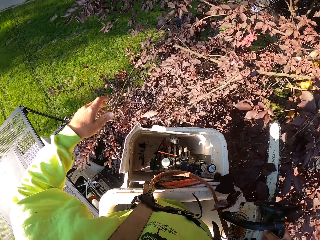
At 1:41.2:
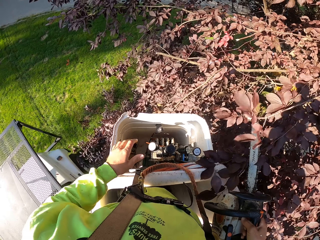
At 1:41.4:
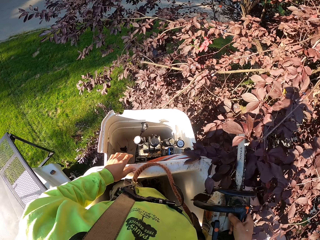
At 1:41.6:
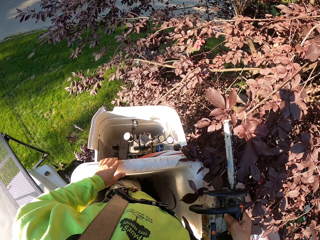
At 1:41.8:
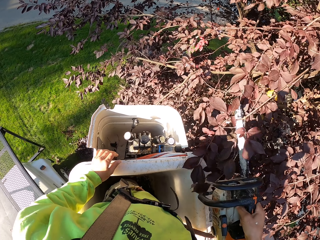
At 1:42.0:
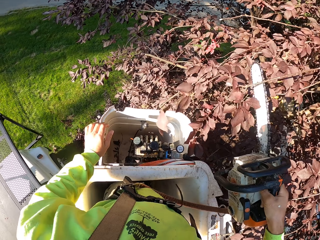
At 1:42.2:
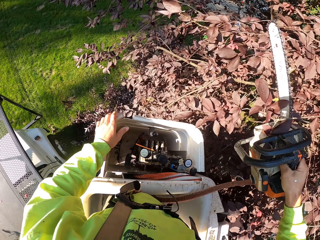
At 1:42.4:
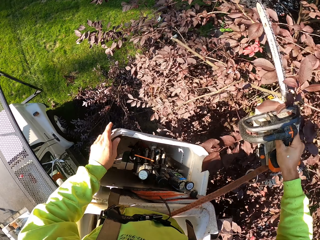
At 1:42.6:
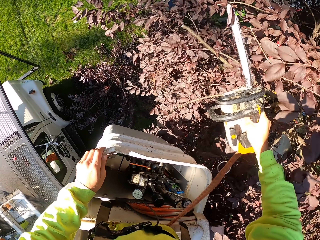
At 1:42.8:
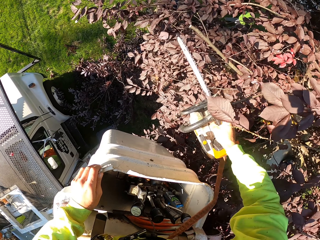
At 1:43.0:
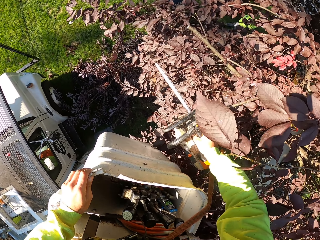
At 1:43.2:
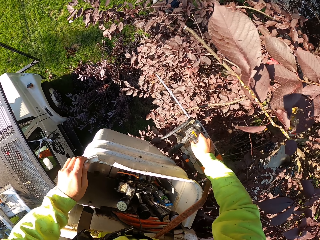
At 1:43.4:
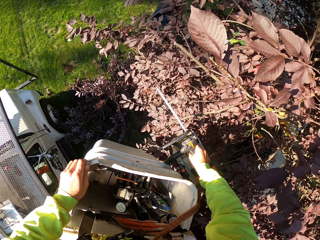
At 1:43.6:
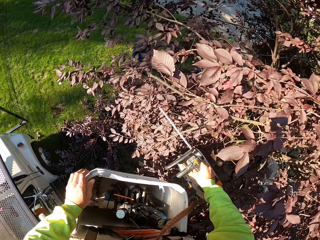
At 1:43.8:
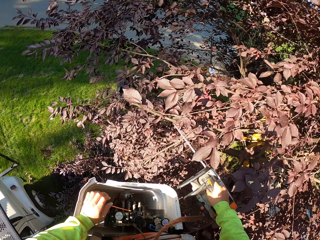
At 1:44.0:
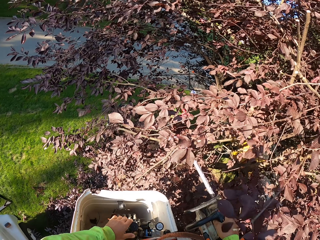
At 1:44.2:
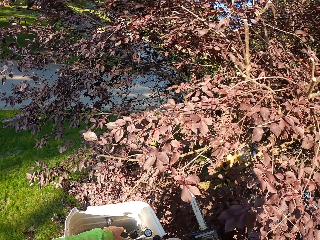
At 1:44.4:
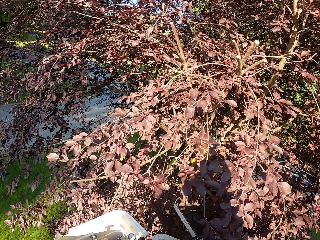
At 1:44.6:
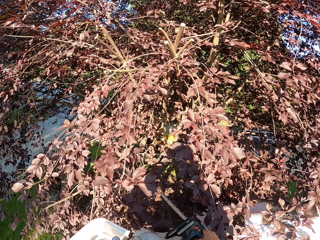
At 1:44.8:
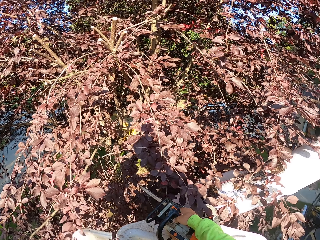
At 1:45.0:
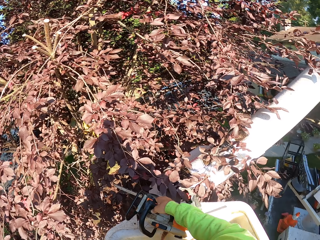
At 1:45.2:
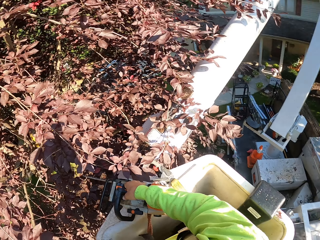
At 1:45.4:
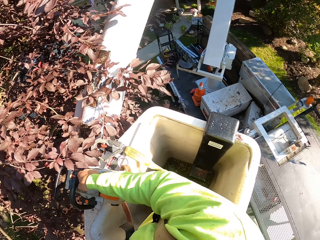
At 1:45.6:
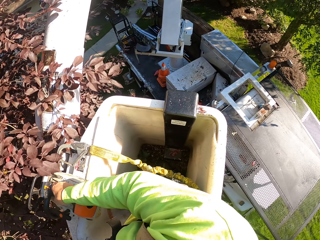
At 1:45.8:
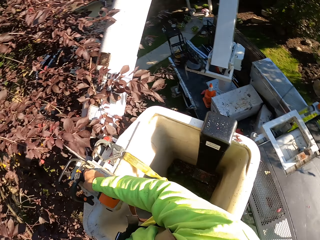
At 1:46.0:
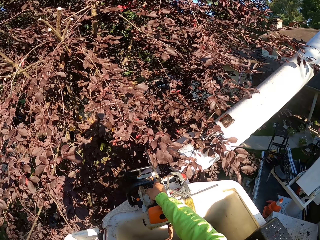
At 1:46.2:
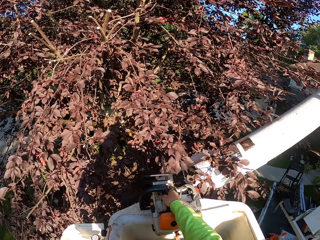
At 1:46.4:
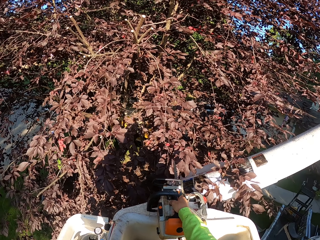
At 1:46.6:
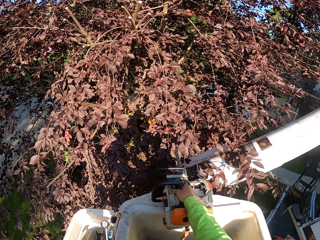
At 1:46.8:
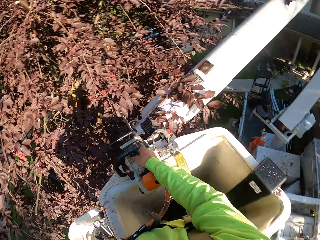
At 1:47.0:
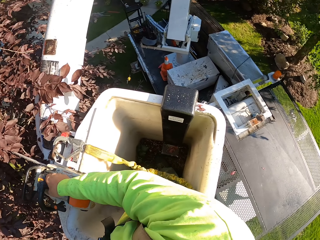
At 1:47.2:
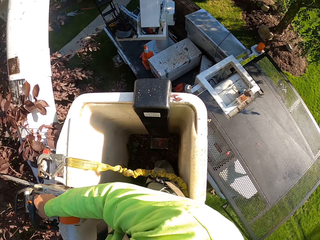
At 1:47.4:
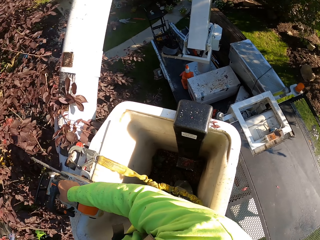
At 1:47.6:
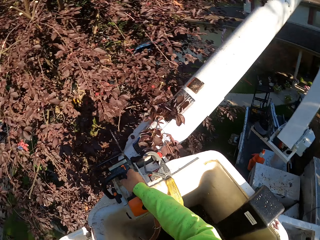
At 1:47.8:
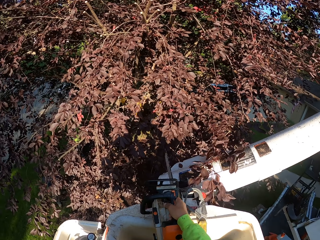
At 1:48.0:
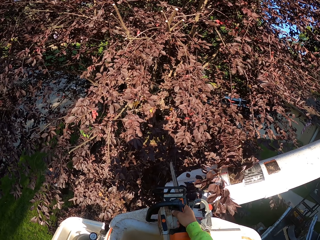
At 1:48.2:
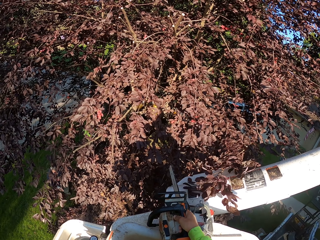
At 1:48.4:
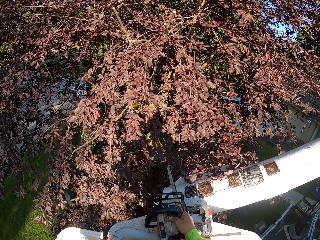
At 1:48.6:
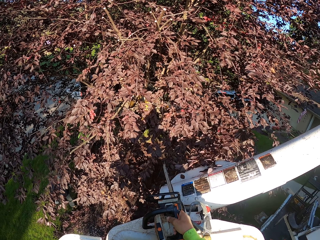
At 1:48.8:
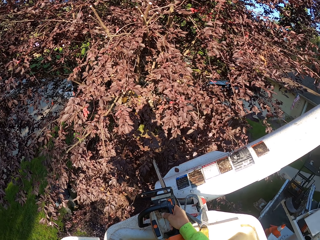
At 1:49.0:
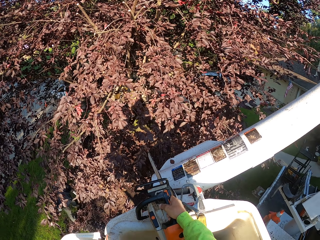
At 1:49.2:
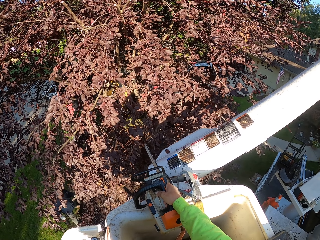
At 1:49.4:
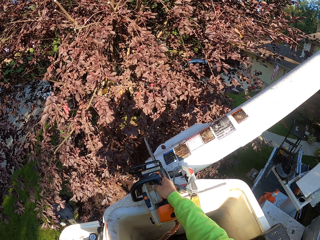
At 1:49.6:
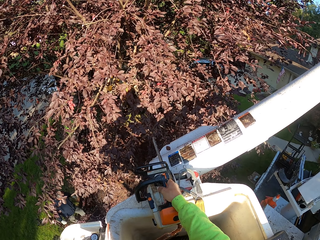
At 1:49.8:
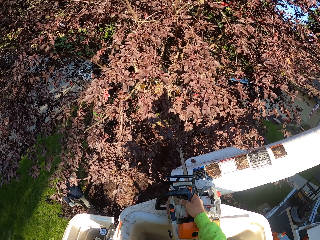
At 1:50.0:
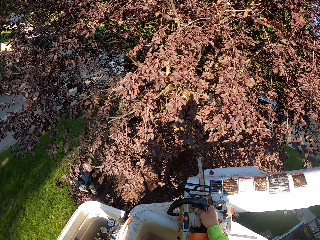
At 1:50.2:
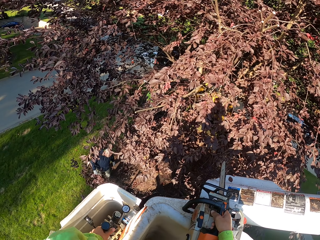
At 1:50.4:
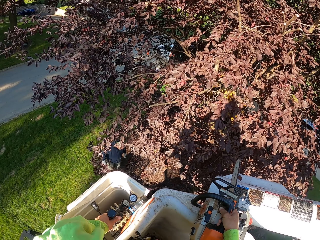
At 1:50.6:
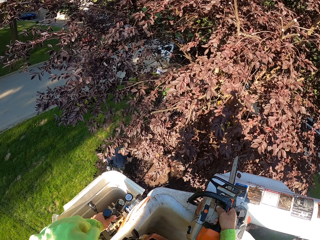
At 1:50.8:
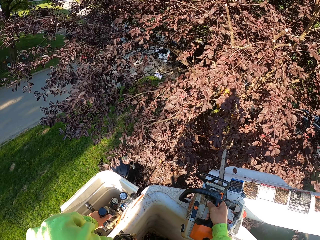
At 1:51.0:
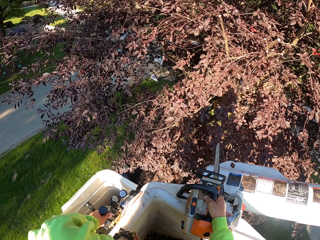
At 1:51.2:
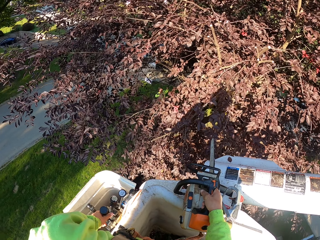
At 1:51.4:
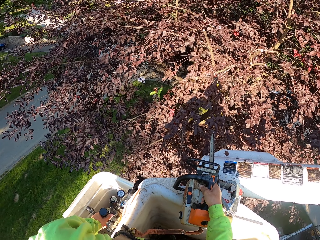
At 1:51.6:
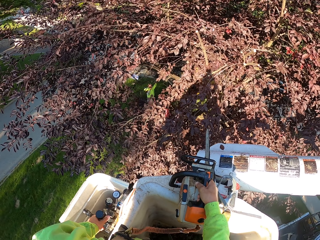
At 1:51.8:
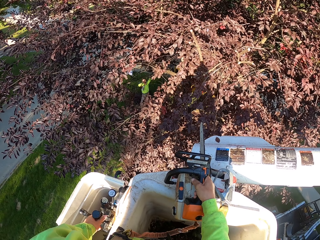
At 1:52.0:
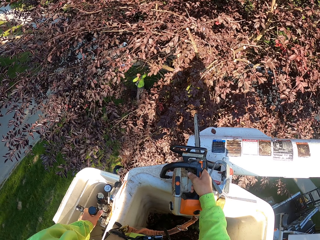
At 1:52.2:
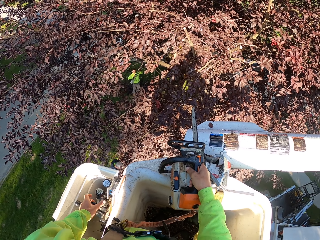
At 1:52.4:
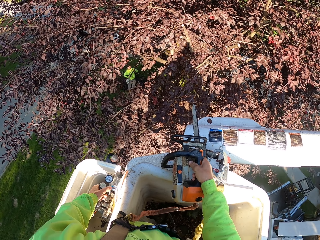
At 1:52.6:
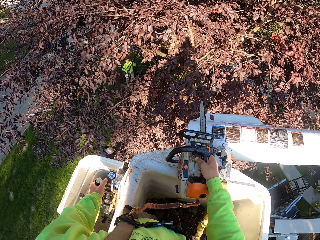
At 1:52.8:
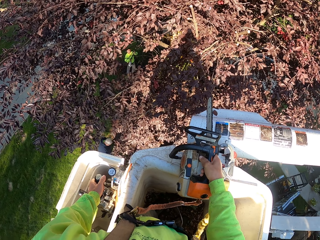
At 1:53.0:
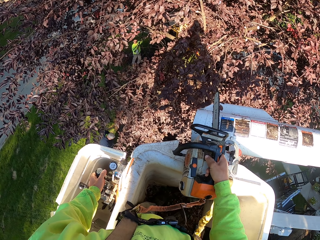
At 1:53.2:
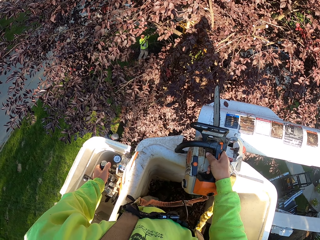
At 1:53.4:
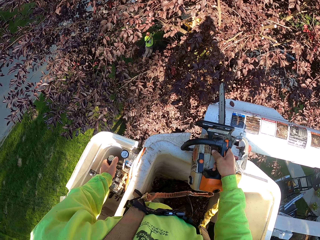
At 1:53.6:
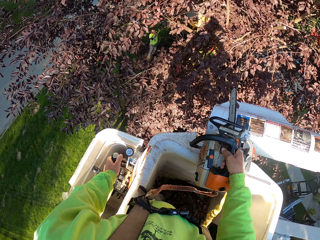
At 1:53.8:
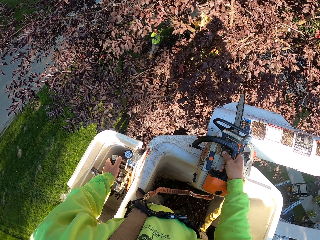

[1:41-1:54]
The camera wearer adjusts the crane. He places his left hand on the control of the man lift. He looks around the garden. He moves up in the man lift. He adjusts the crane.

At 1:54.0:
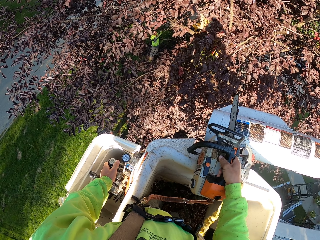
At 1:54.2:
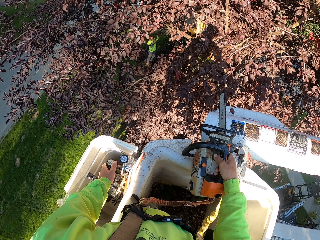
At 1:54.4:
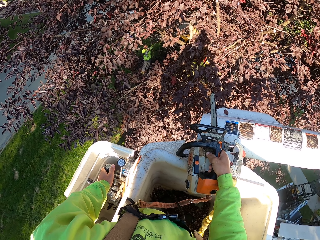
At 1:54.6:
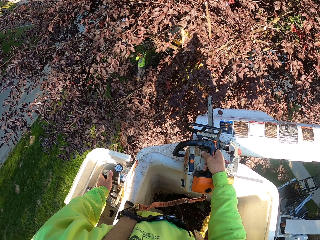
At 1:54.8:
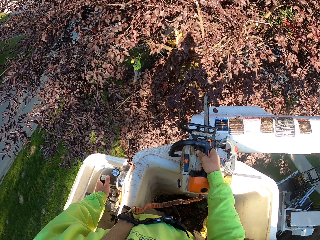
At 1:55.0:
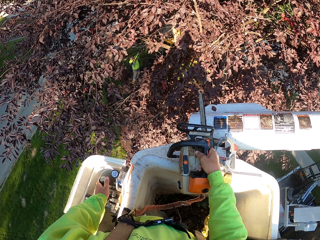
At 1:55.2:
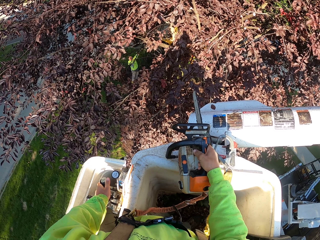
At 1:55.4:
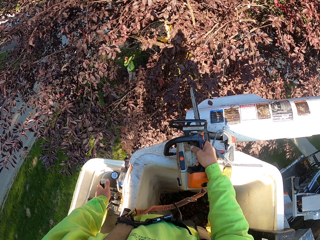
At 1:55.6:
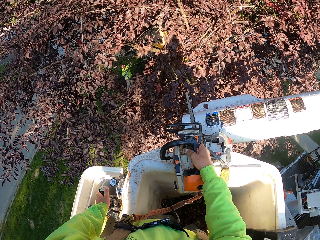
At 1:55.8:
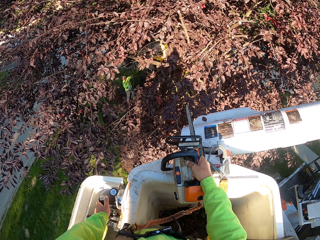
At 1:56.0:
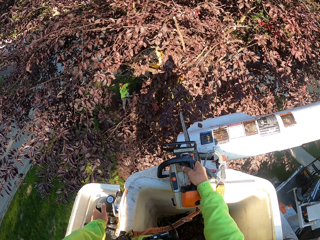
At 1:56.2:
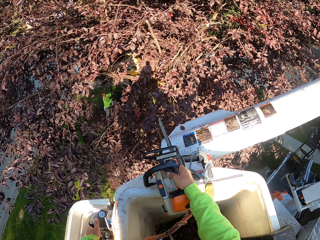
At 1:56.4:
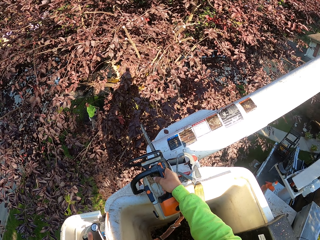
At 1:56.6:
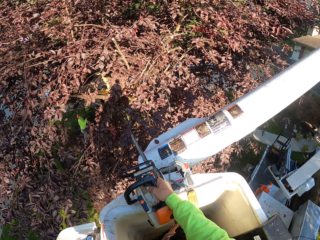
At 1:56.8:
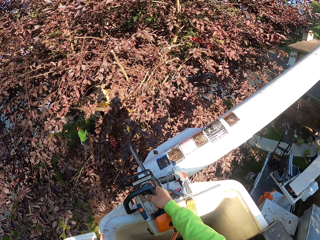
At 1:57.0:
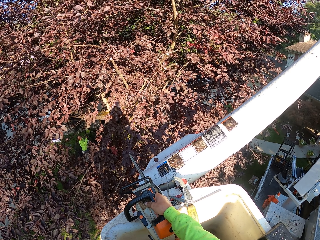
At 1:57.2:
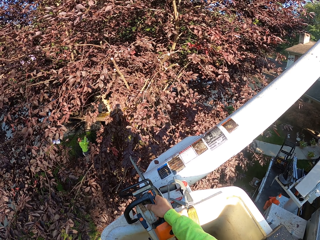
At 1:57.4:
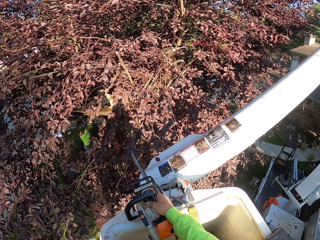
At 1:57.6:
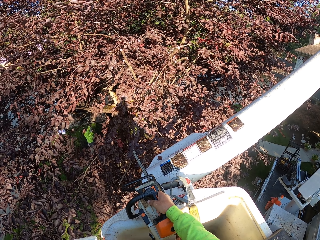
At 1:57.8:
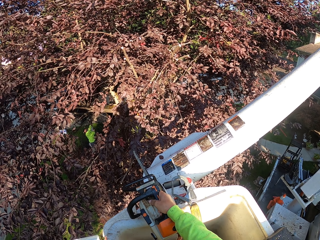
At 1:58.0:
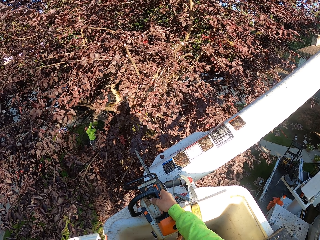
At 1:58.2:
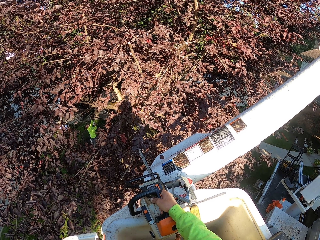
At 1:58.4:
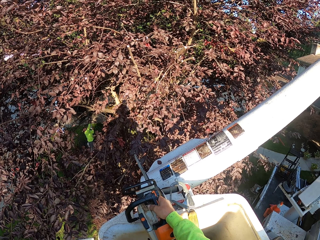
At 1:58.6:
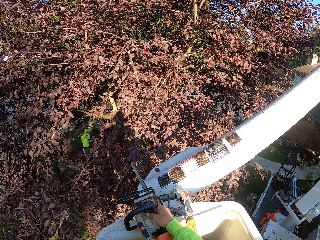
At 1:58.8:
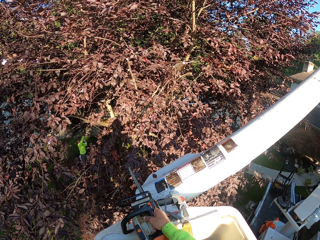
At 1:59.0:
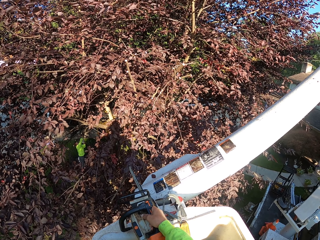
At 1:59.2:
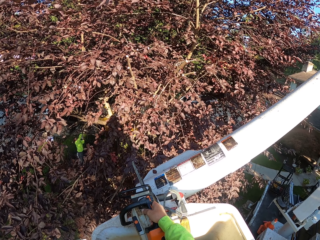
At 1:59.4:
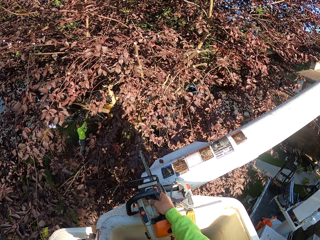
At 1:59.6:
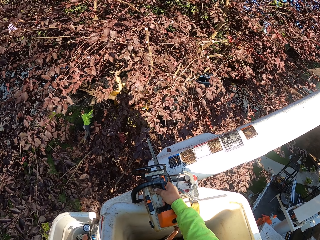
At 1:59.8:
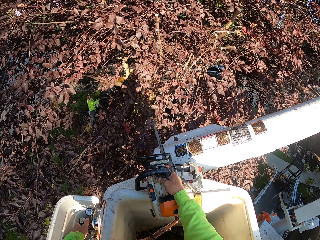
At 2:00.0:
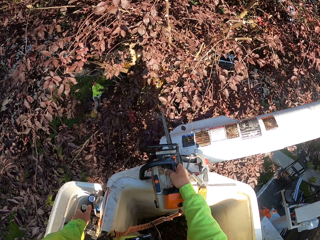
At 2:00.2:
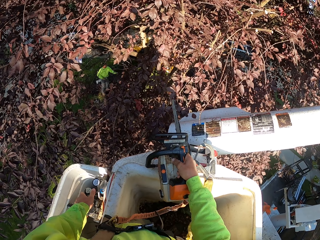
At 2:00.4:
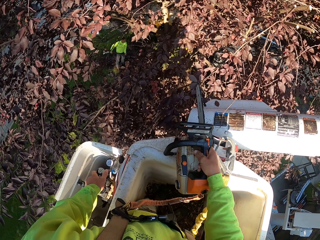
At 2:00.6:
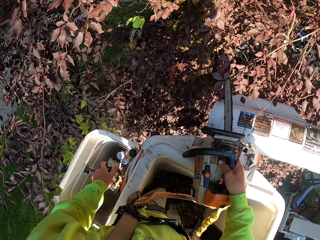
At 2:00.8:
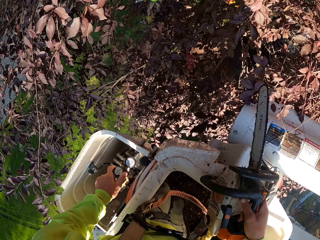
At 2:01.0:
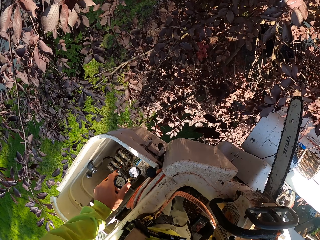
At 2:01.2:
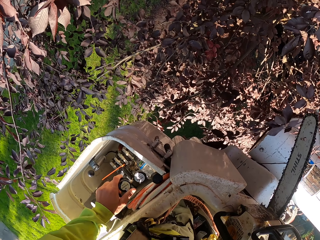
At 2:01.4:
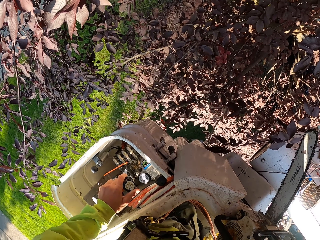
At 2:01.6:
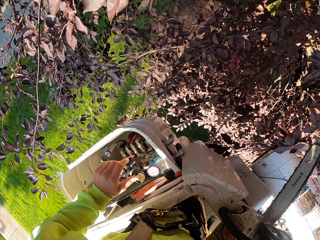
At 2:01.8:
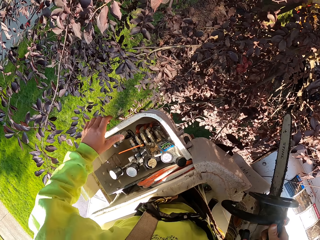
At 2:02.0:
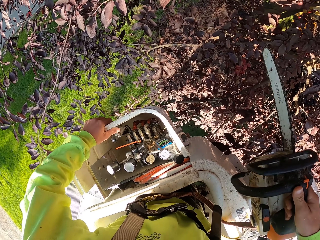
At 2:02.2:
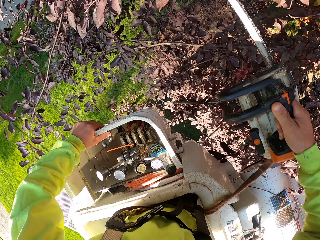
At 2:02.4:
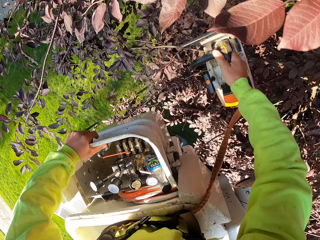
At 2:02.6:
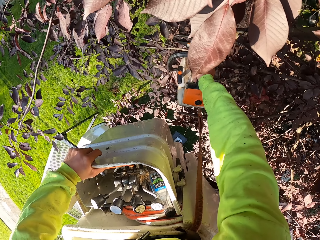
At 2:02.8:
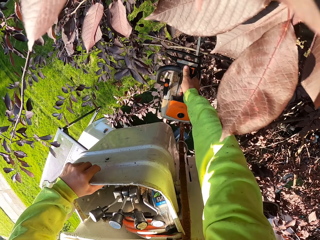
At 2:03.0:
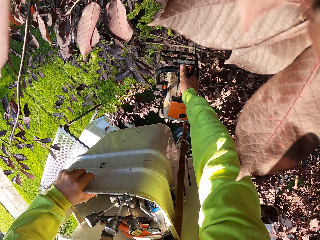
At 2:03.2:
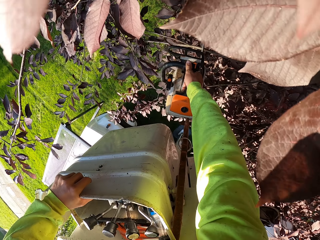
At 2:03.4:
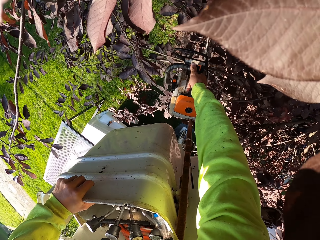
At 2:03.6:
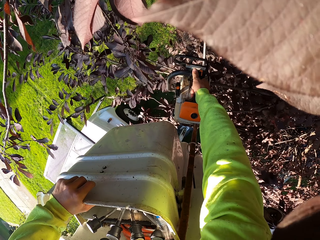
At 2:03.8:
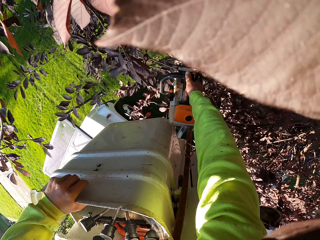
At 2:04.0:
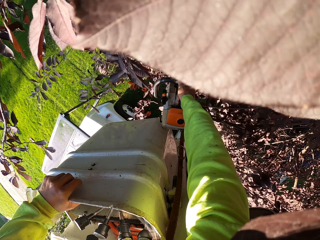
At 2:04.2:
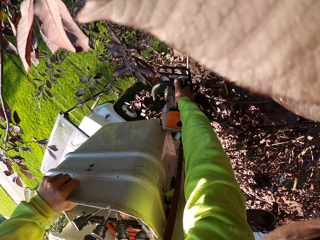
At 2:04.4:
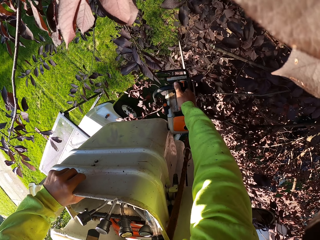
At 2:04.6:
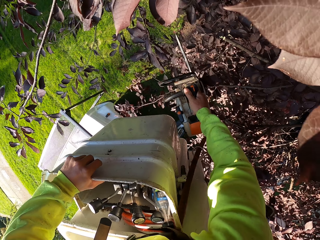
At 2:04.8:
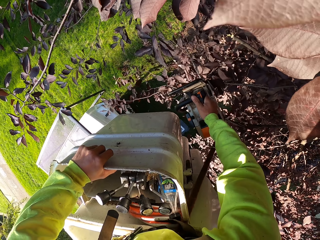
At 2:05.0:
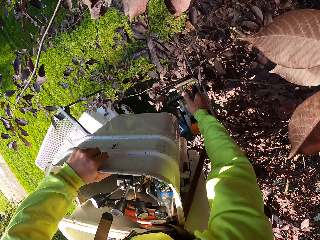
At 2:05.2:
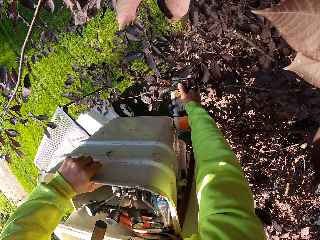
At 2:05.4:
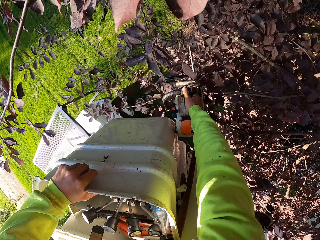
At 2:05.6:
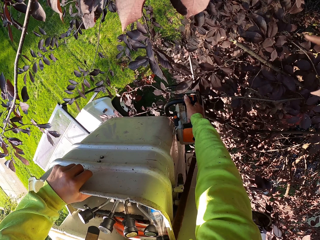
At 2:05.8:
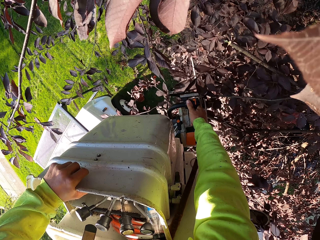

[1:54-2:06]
A man talks to the camera wearer. The camera wearer moves forward in the man lift. He adjusts the crane. He removes his left hand from the control of the man lift. He cuts branches of leaves with the chain saw in his right hand.
